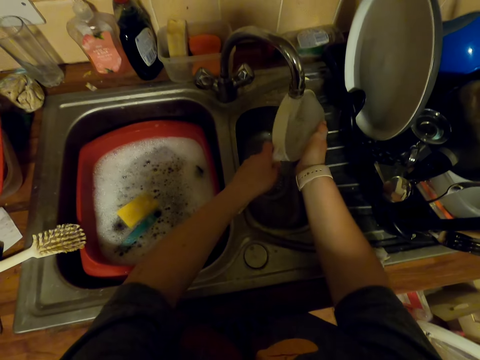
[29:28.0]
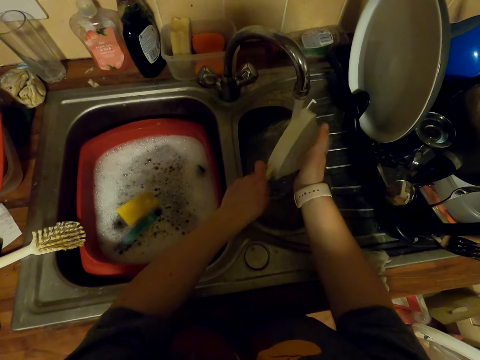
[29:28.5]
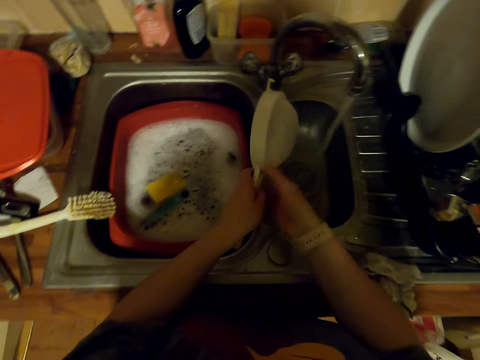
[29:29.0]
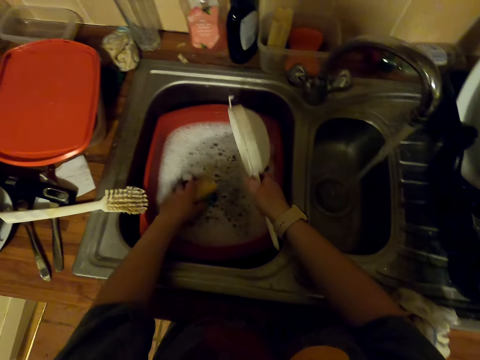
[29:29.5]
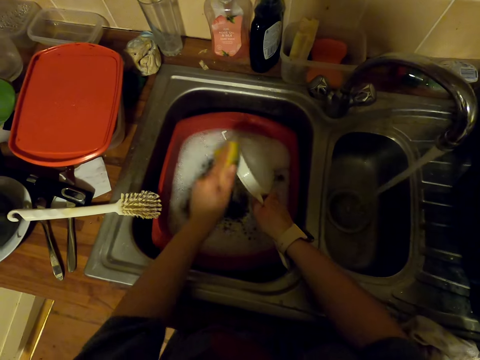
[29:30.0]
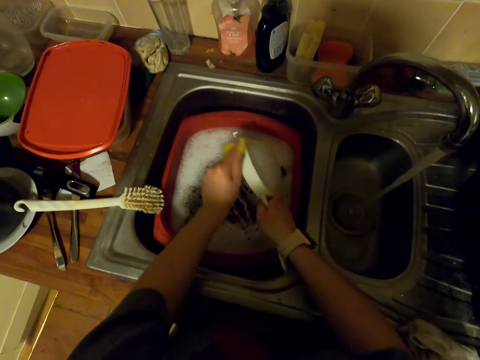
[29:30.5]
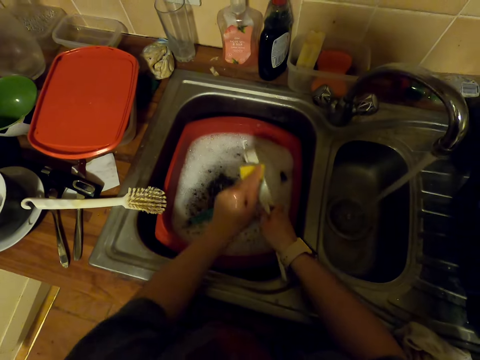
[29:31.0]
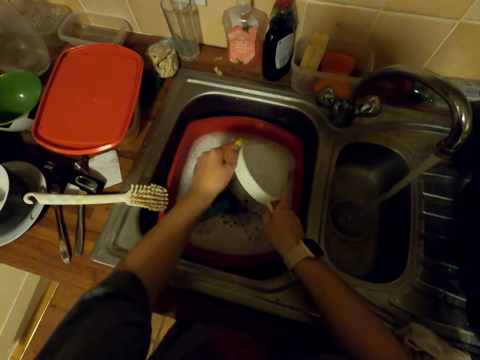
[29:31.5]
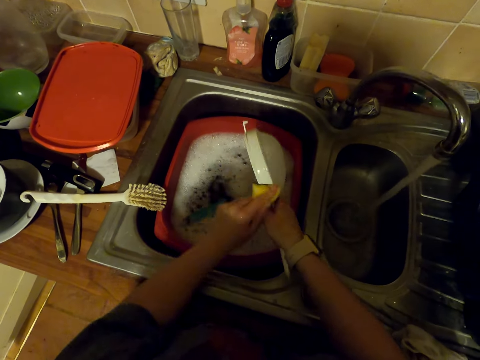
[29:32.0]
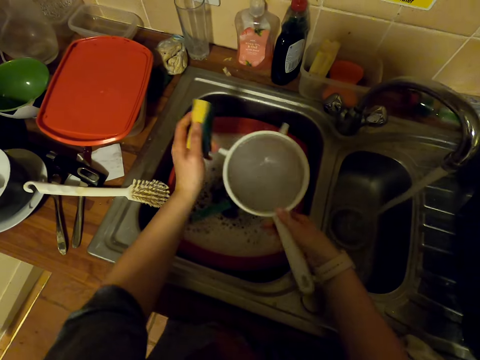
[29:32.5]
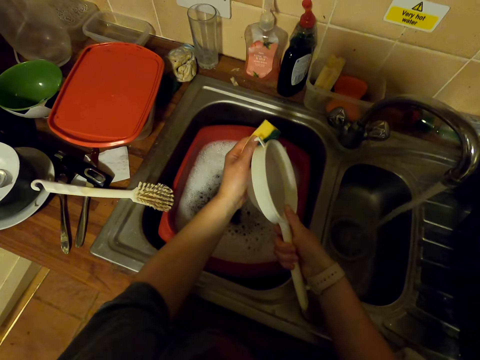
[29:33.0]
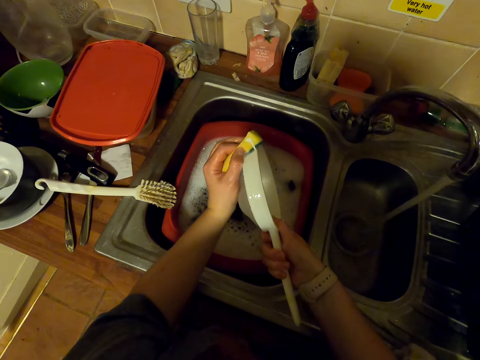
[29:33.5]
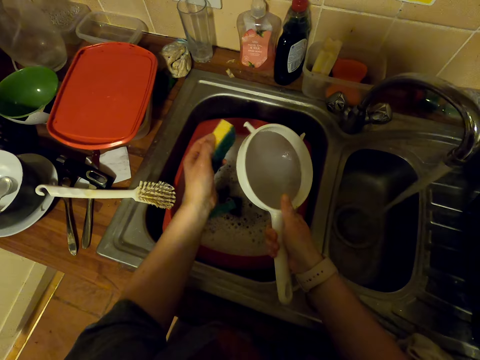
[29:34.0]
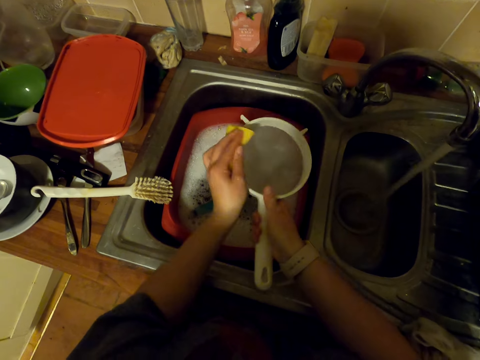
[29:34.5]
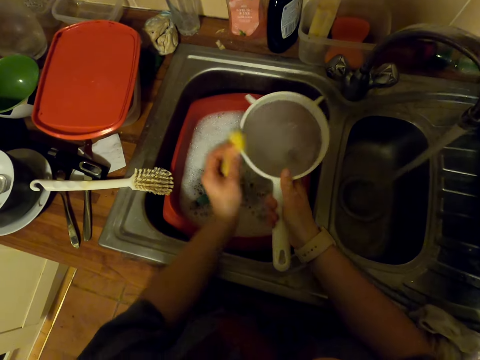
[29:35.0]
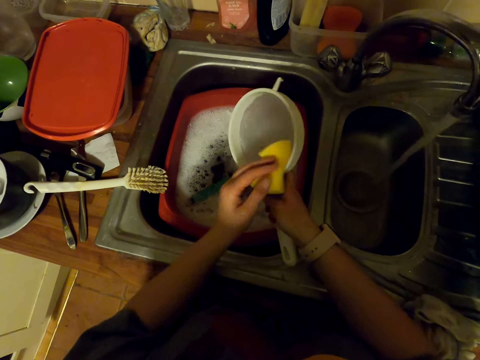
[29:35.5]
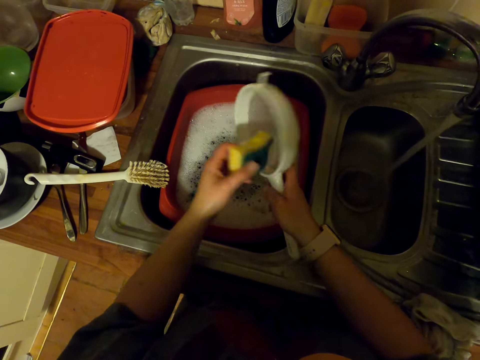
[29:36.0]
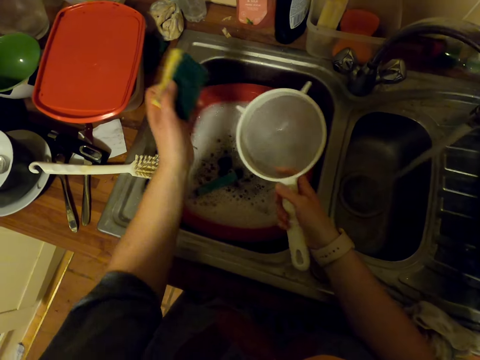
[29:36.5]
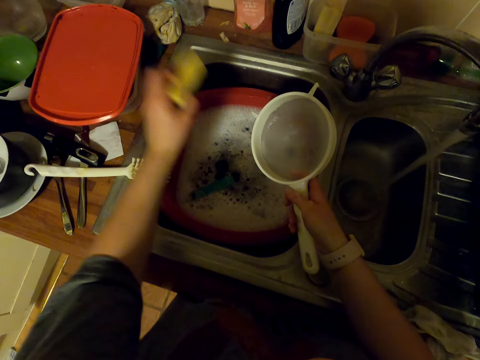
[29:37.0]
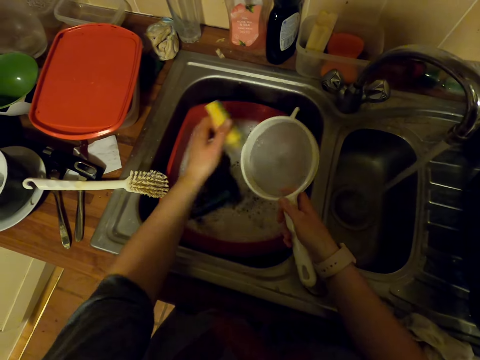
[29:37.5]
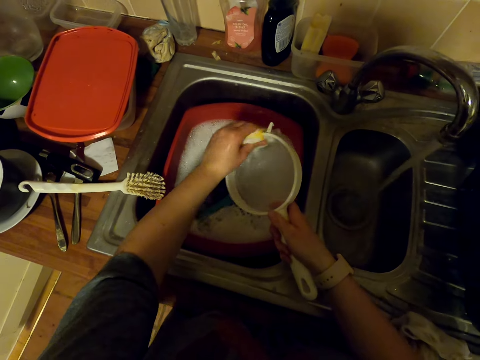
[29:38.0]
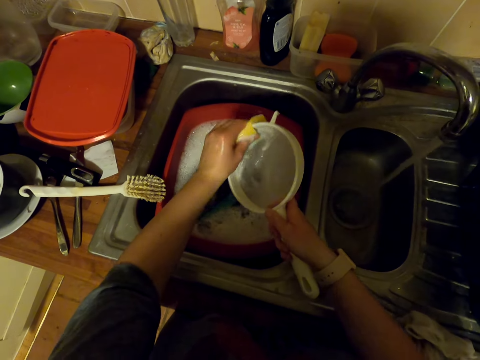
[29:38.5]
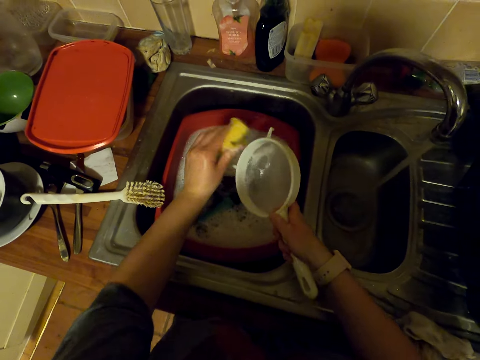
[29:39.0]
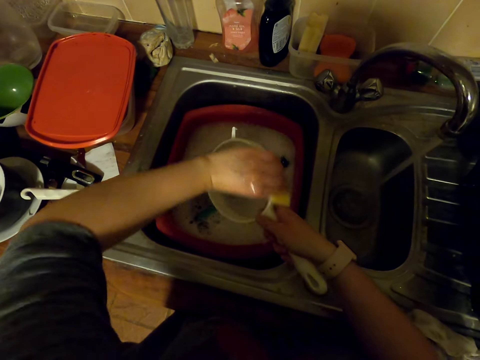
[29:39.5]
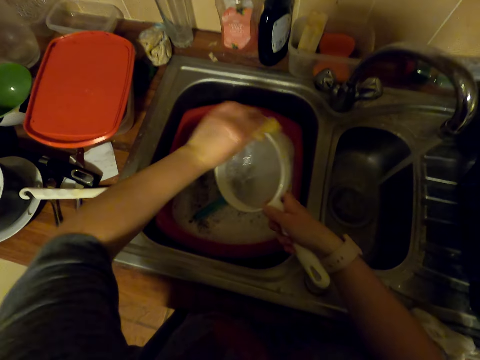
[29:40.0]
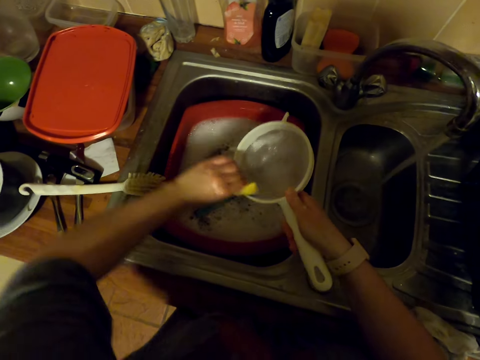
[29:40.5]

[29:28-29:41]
The camera wearer picks a dish sponge in water. They wash a sieve in the sink with the dish sponge. They move hand around. They dip the sieve in water. They wash the sieve in the sink with the dish sponge.

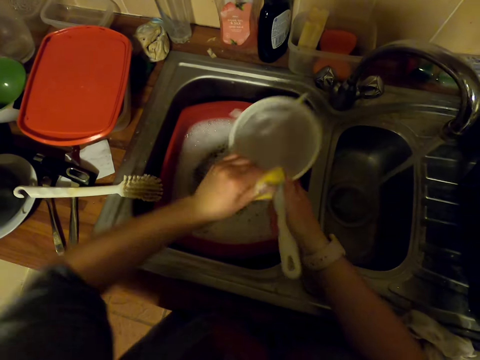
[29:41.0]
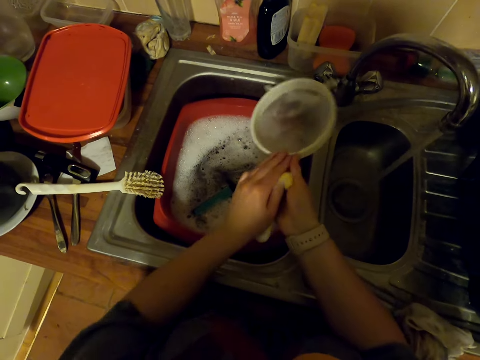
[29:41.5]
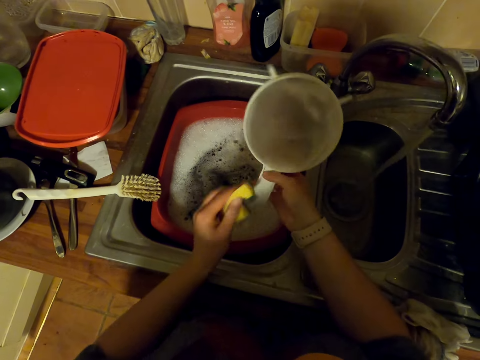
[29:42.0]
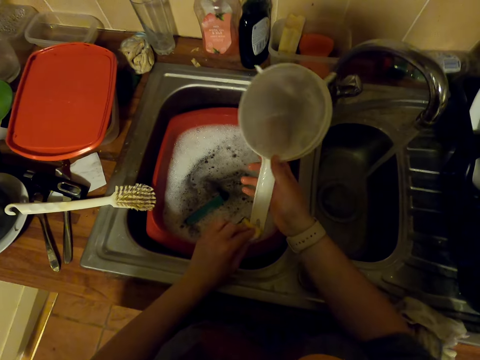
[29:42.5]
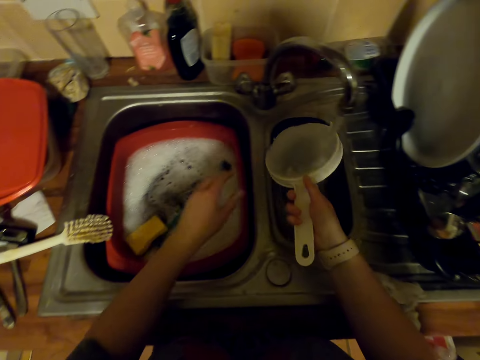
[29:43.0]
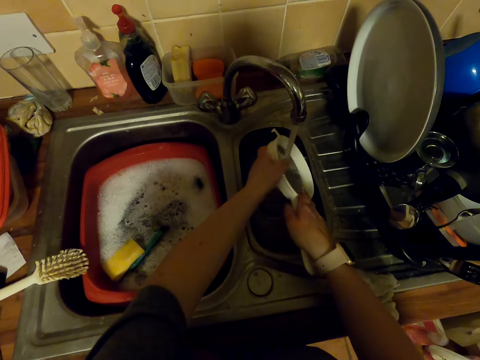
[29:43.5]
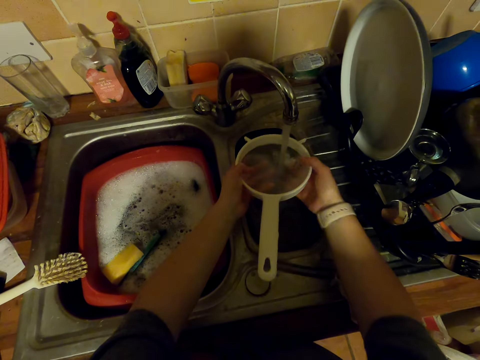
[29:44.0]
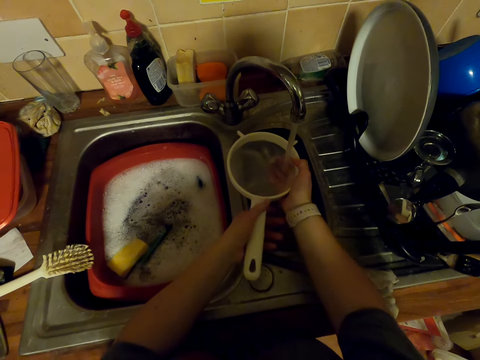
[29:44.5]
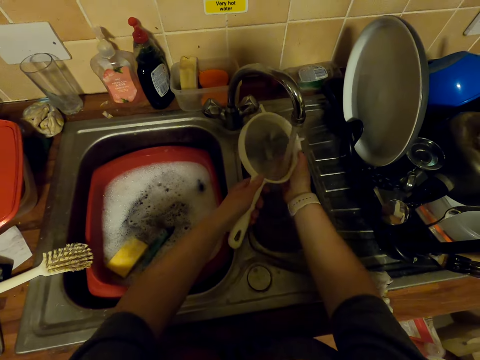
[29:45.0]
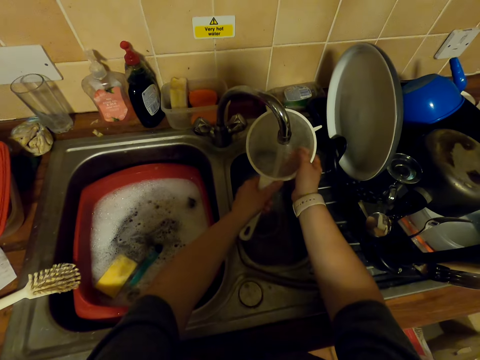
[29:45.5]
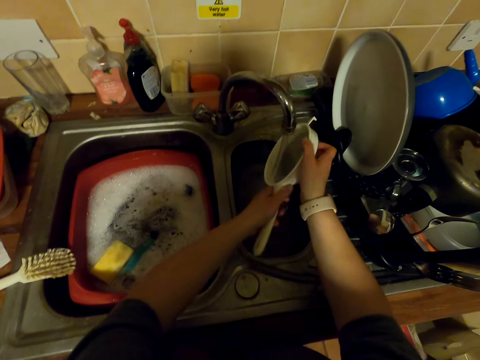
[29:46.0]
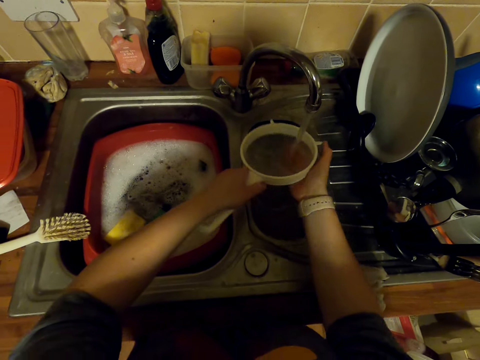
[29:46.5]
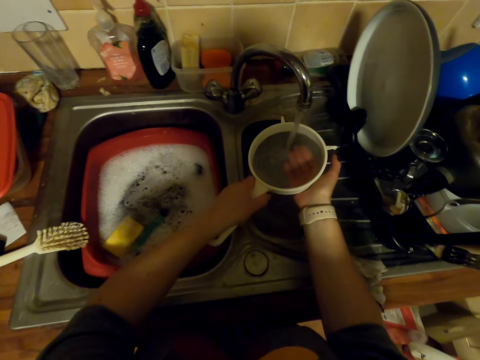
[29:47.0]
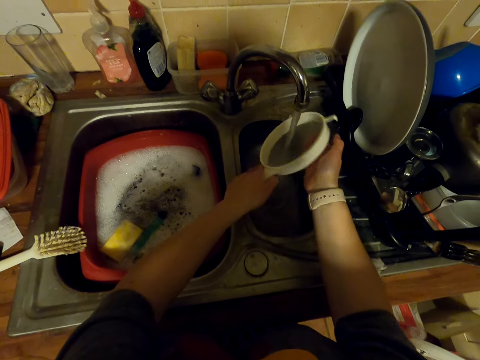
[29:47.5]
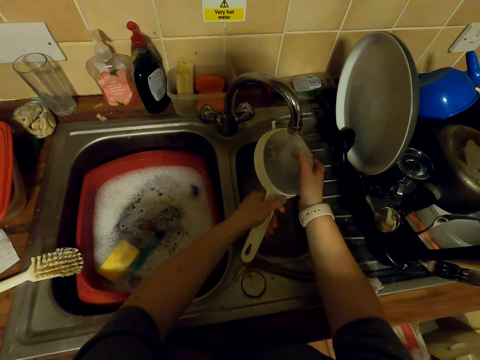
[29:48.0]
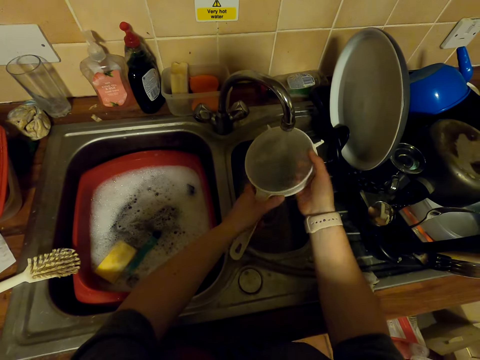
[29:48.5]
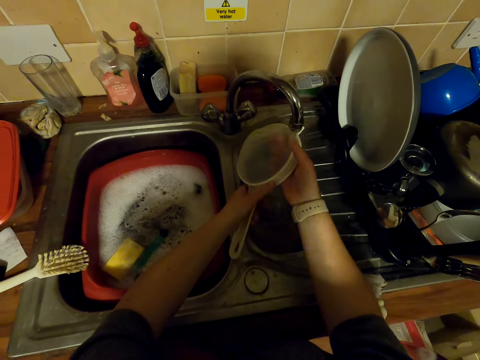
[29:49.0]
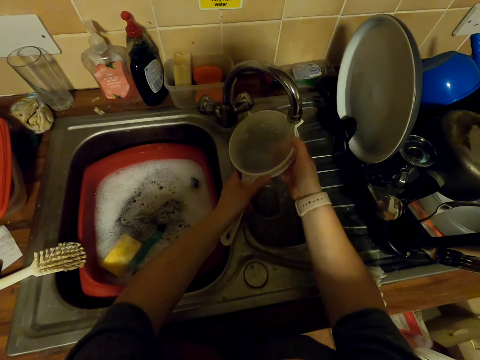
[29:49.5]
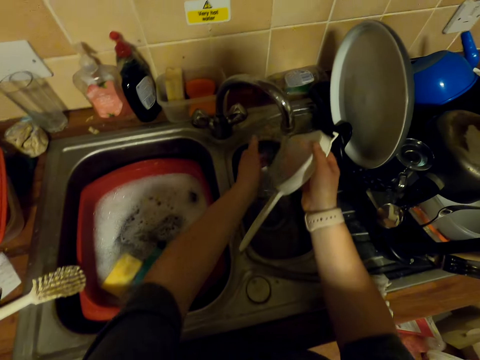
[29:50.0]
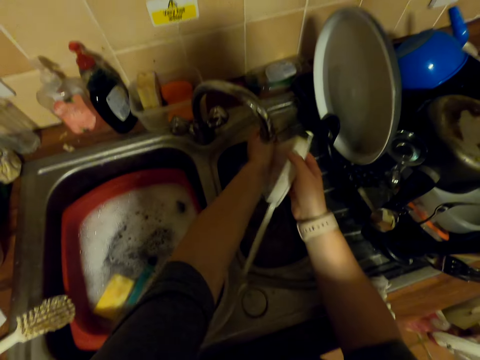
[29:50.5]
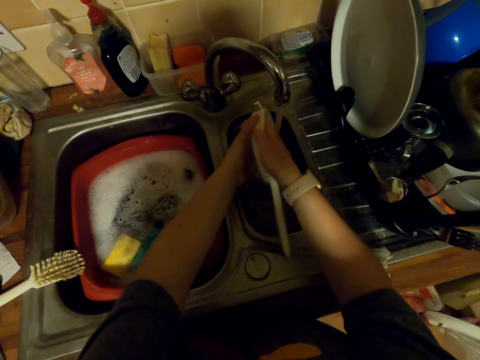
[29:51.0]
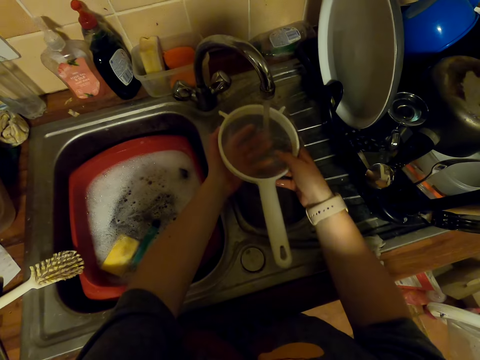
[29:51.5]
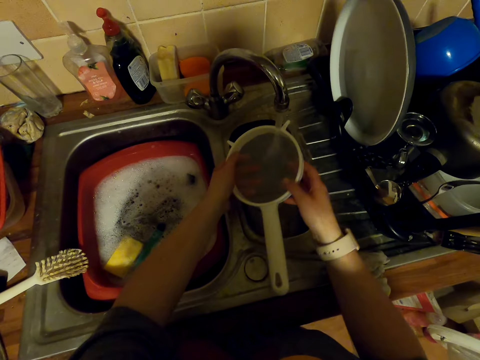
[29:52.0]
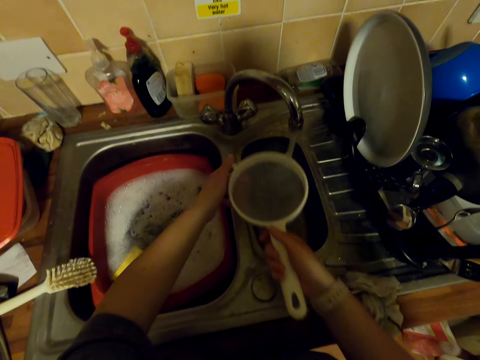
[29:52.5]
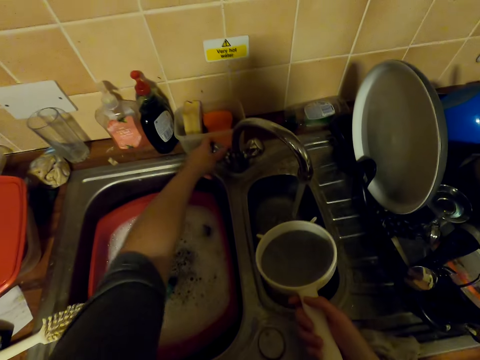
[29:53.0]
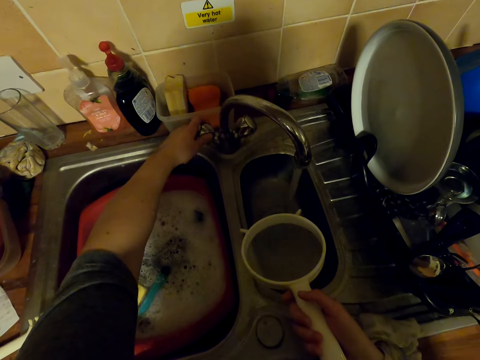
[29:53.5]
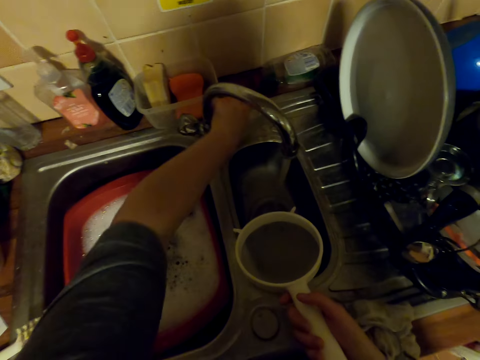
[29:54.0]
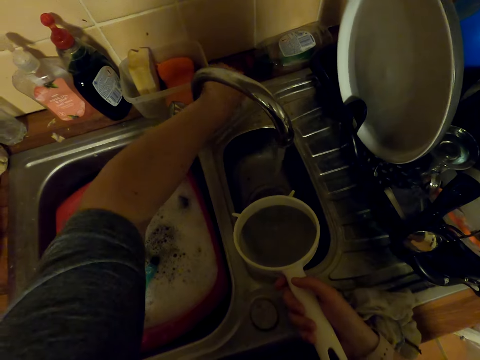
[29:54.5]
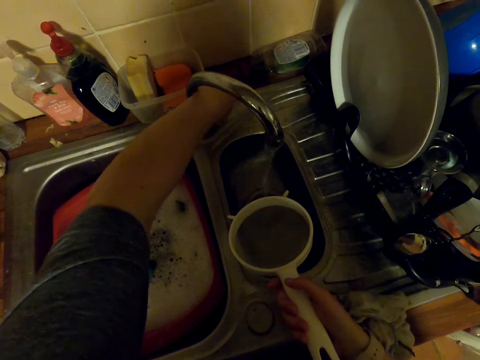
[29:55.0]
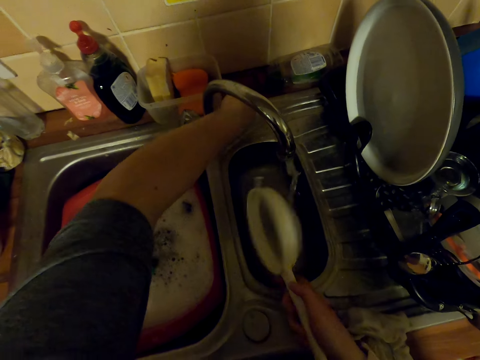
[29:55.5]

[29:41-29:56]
The camera wearer puts a dish sponge in water. They rinse the sieve in the sink. They rinse the hand in the sink. They rinse the sieve in the sink. They turn the faucet. They close the faucet.
